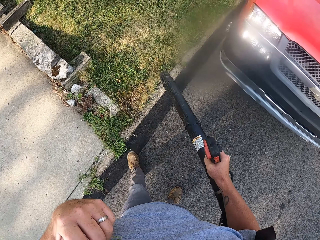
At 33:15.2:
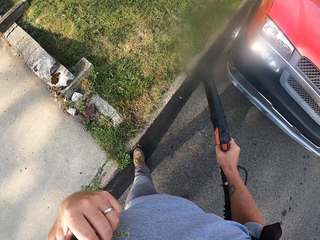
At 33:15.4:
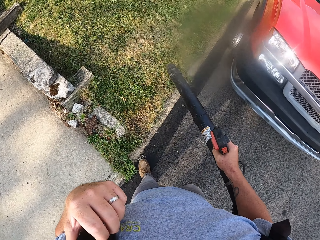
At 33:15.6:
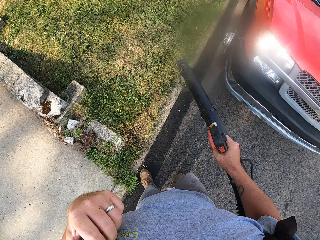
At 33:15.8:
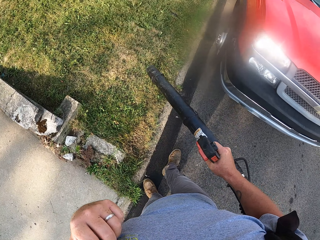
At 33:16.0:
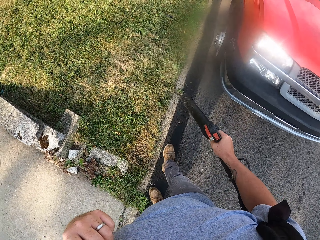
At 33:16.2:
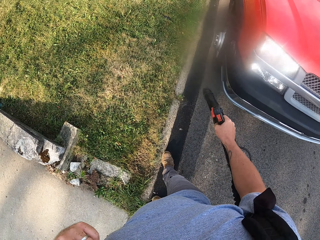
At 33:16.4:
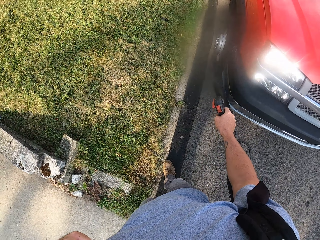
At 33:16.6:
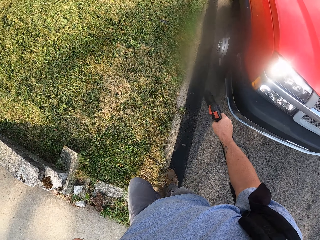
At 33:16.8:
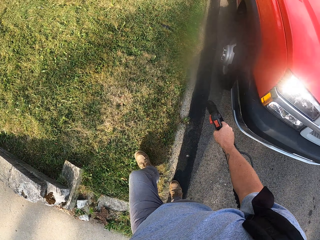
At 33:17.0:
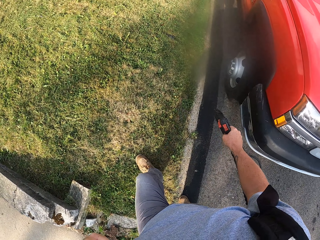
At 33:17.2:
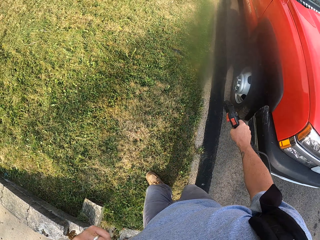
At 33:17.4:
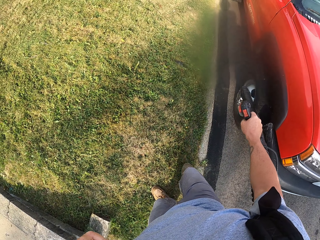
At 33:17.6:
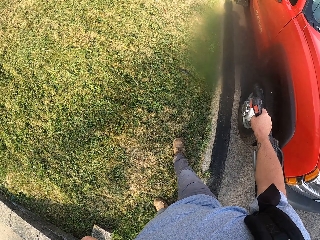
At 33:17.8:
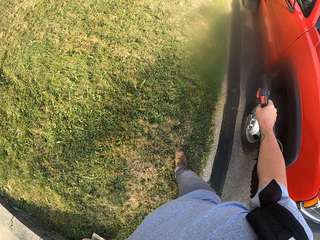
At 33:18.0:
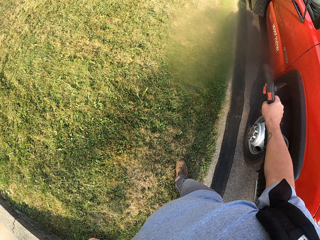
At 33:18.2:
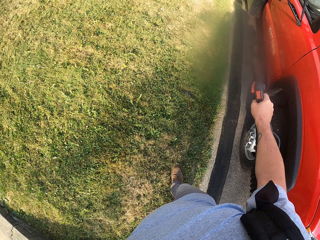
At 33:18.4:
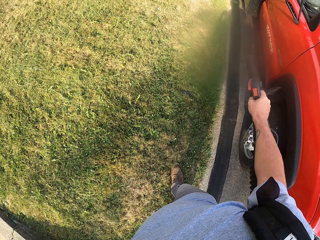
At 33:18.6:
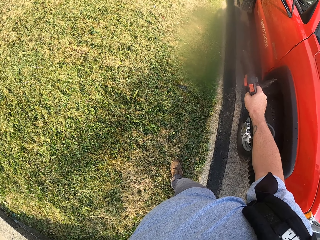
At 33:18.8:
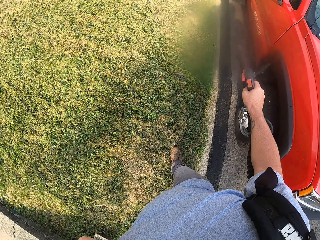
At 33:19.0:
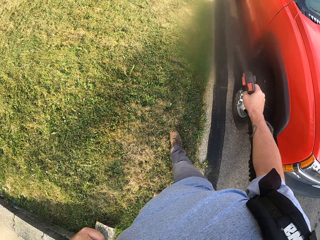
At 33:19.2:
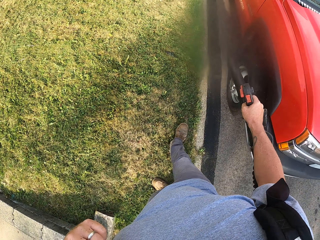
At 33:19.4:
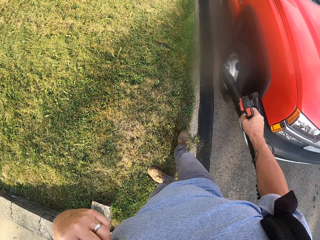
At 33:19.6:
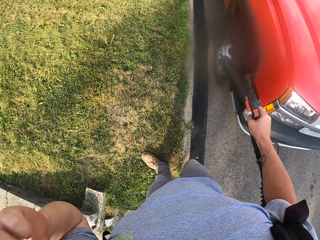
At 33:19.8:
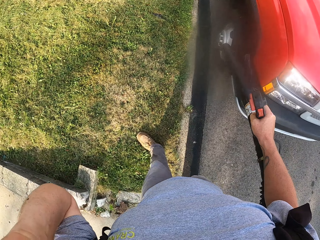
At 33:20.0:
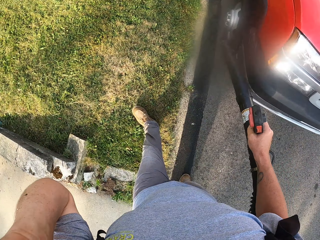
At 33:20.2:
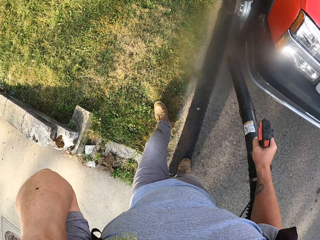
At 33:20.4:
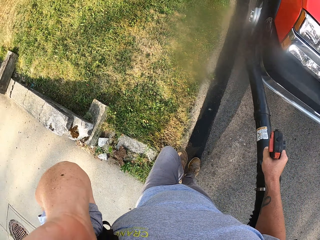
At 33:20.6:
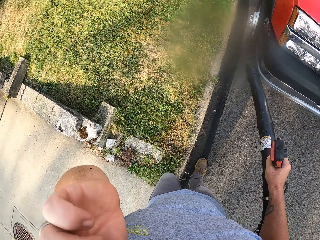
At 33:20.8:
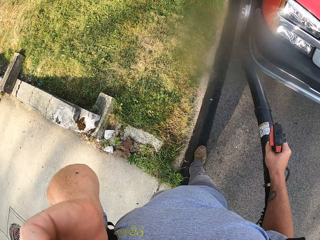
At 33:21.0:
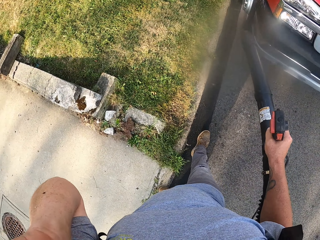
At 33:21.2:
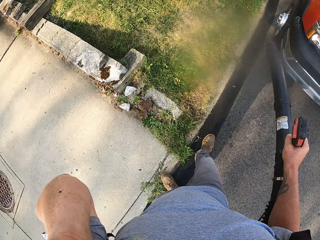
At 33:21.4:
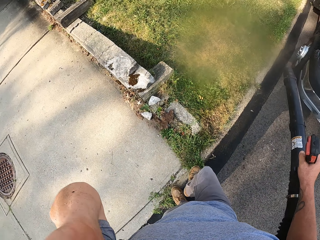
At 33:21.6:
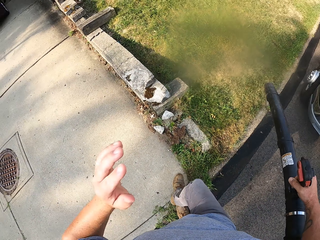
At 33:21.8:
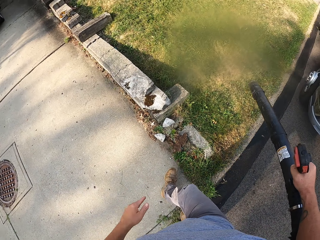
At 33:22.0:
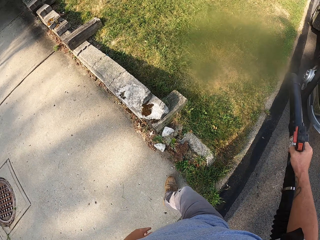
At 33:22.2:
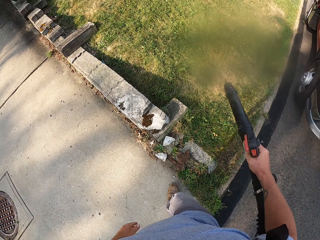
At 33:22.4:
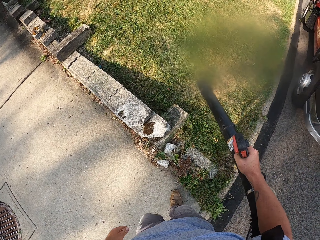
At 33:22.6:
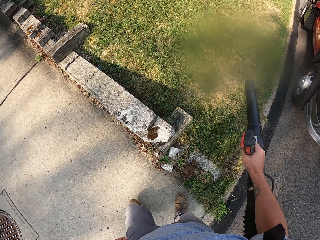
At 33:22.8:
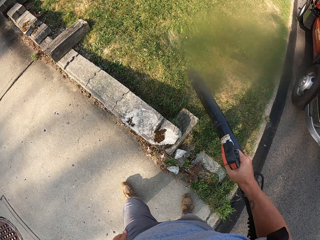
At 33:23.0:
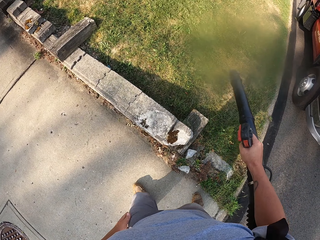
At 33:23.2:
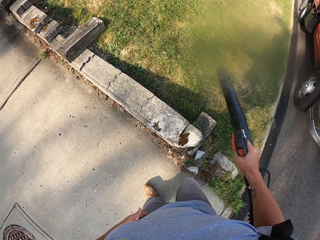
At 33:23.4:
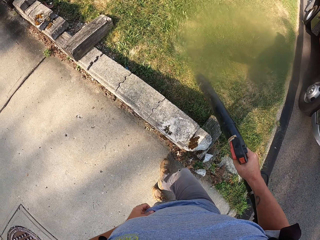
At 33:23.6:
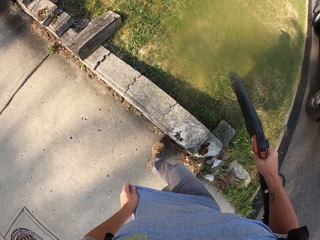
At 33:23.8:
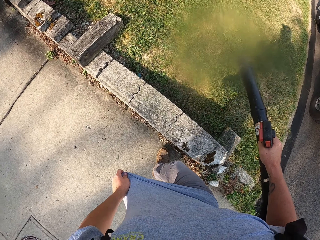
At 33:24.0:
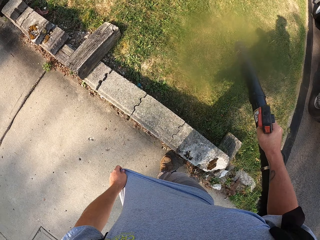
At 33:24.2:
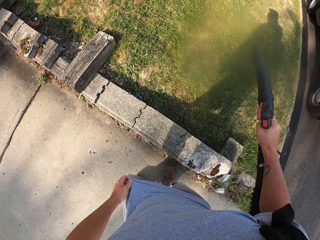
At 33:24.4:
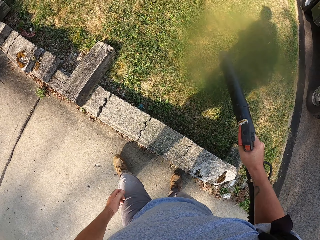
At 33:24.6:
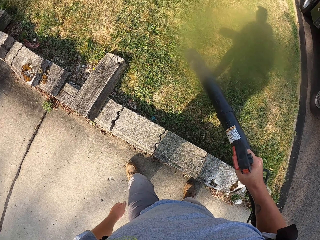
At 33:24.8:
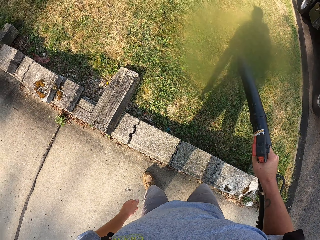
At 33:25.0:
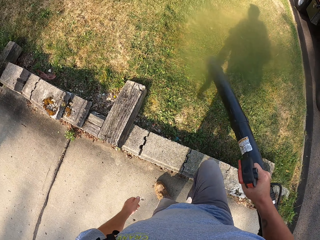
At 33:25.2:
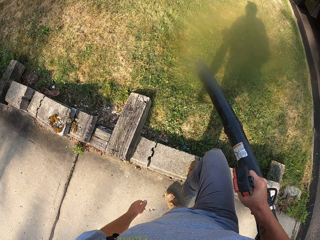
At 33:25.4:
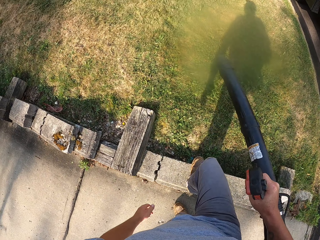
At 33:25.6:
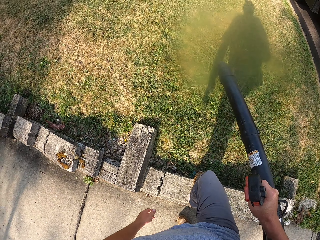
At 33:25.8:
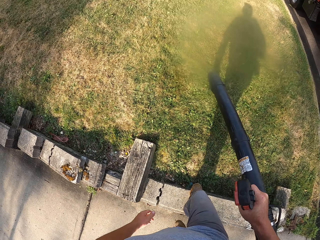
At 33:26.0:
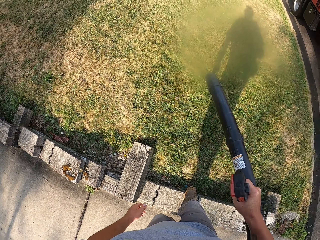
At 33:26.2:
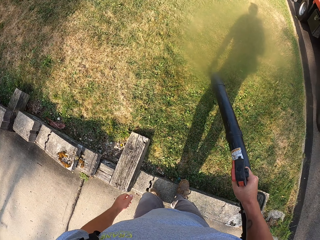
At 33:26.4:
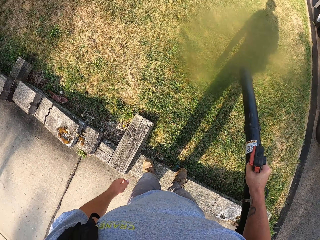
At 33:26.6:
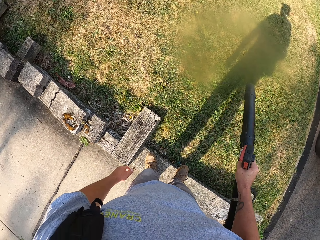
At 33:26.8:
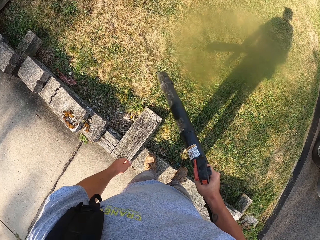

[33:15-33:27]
The camera wearer blows the garden.

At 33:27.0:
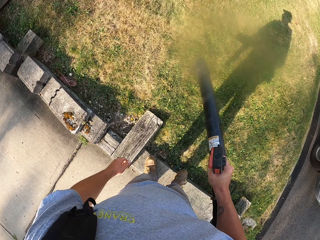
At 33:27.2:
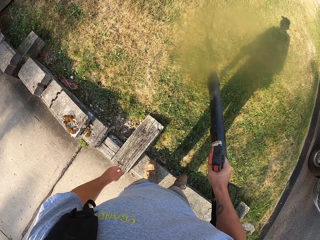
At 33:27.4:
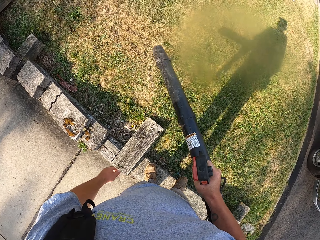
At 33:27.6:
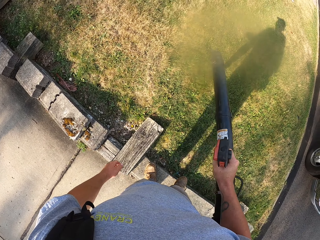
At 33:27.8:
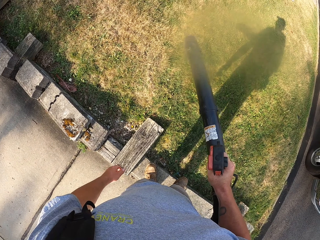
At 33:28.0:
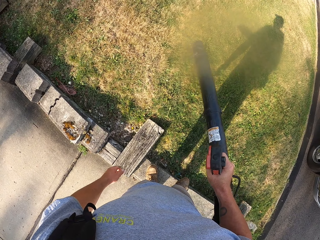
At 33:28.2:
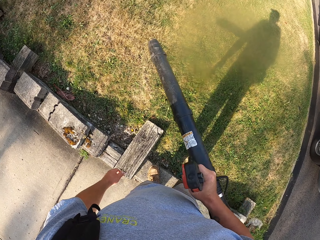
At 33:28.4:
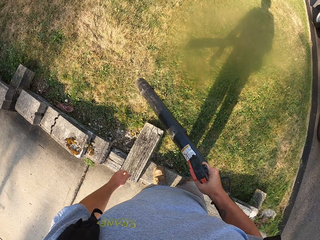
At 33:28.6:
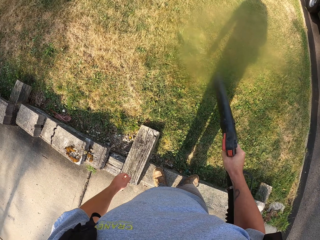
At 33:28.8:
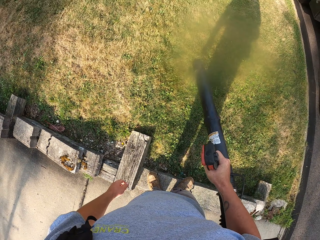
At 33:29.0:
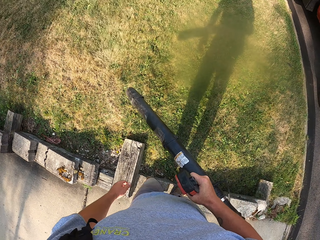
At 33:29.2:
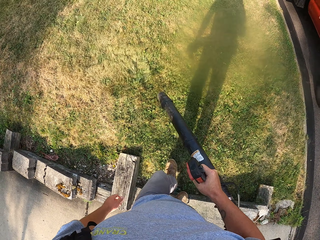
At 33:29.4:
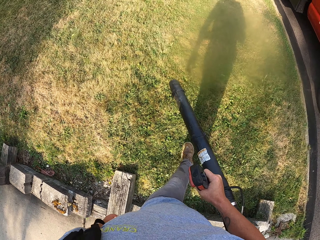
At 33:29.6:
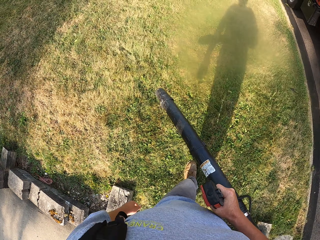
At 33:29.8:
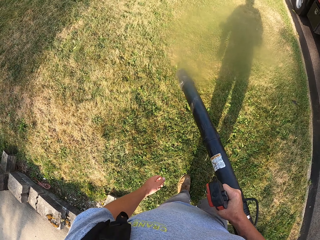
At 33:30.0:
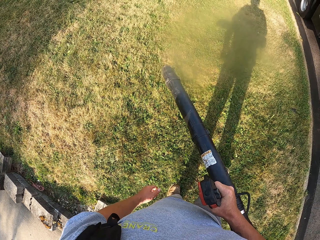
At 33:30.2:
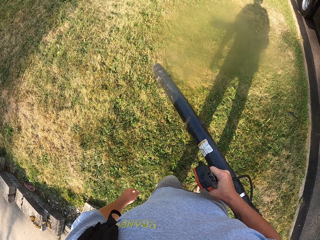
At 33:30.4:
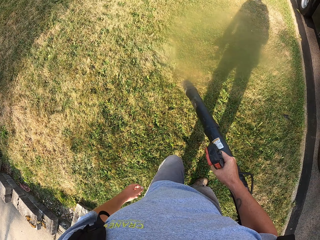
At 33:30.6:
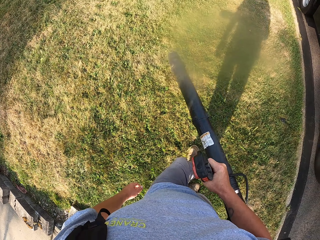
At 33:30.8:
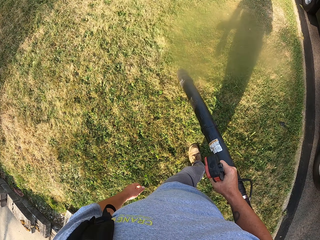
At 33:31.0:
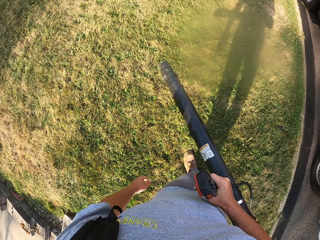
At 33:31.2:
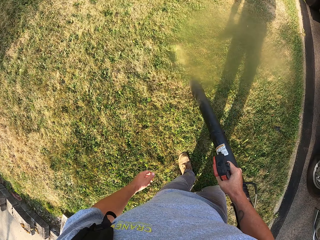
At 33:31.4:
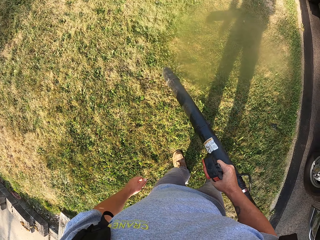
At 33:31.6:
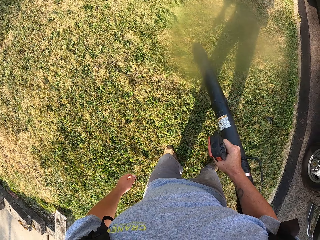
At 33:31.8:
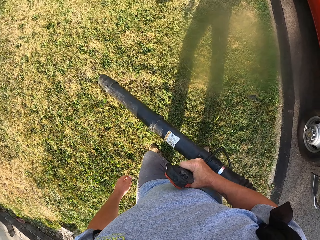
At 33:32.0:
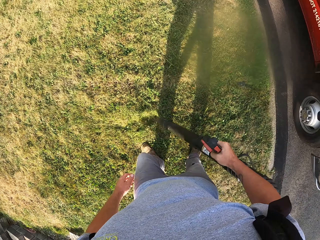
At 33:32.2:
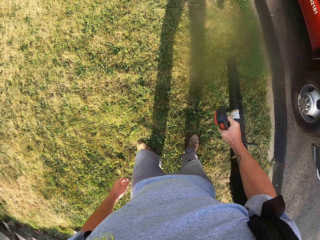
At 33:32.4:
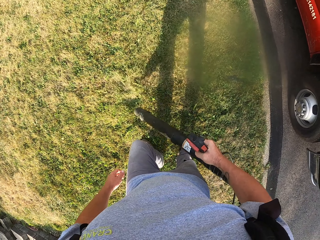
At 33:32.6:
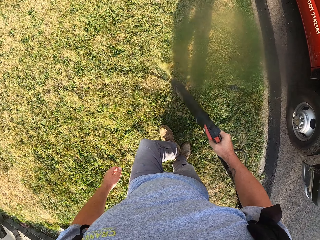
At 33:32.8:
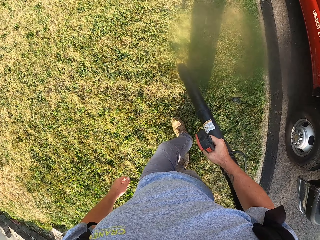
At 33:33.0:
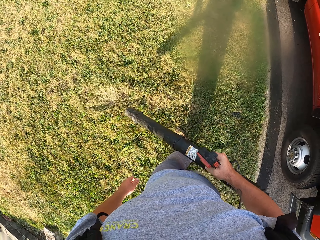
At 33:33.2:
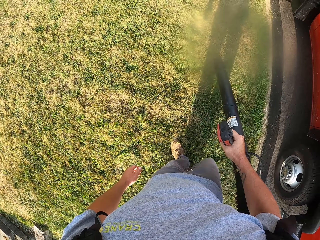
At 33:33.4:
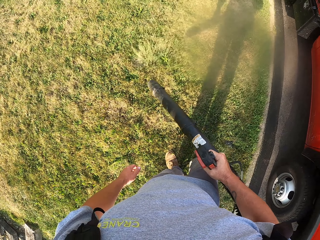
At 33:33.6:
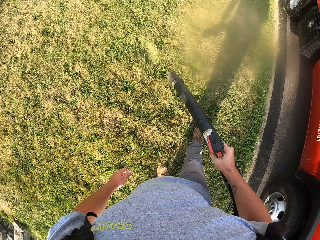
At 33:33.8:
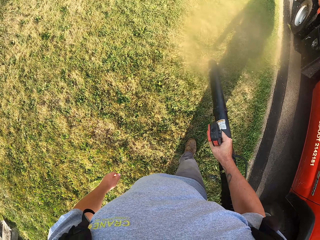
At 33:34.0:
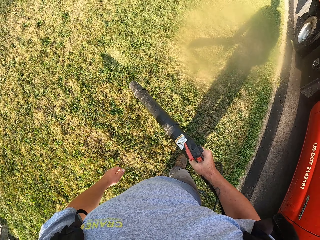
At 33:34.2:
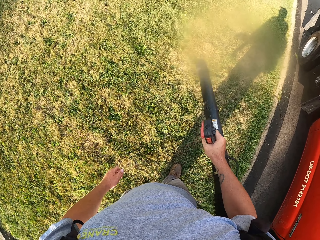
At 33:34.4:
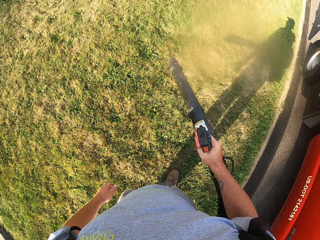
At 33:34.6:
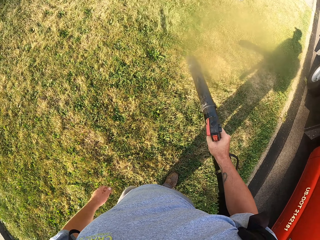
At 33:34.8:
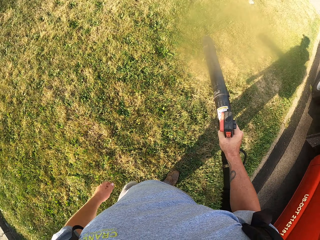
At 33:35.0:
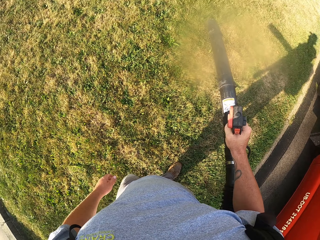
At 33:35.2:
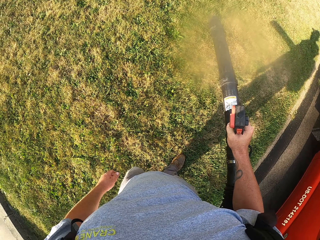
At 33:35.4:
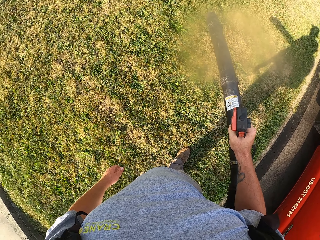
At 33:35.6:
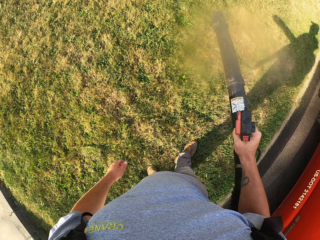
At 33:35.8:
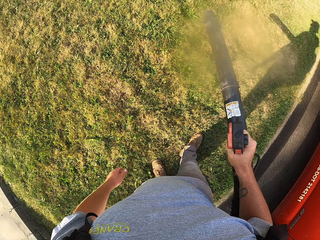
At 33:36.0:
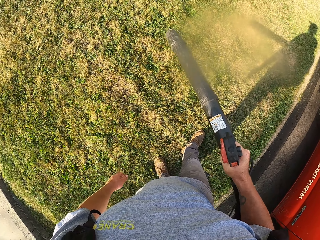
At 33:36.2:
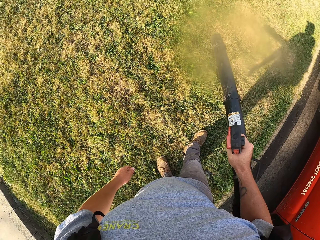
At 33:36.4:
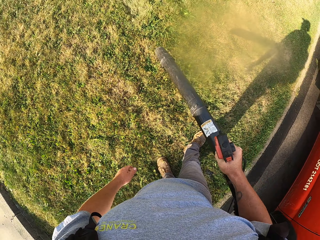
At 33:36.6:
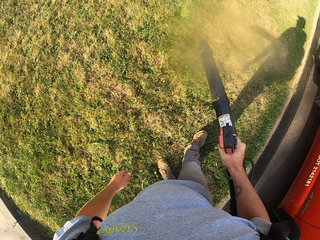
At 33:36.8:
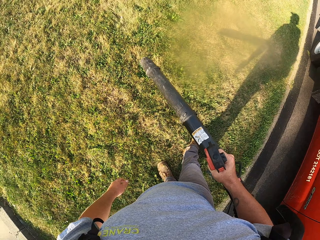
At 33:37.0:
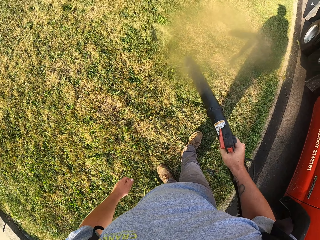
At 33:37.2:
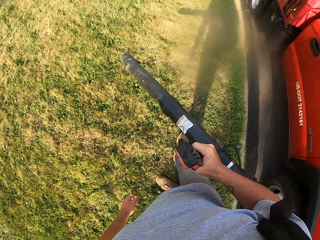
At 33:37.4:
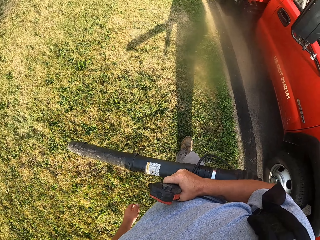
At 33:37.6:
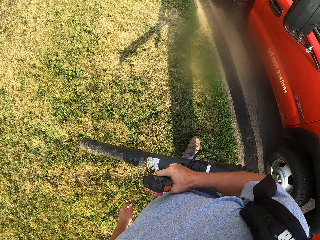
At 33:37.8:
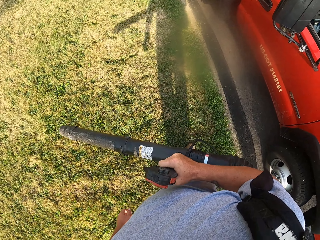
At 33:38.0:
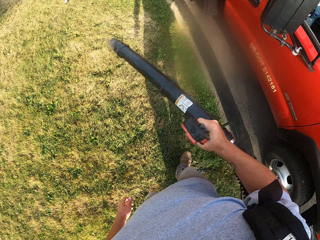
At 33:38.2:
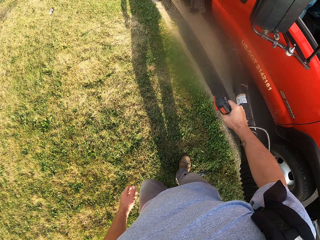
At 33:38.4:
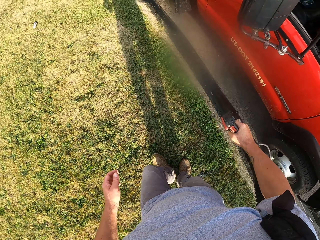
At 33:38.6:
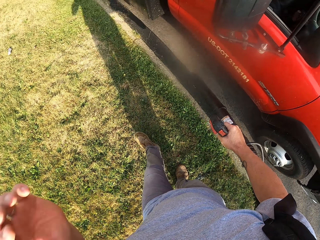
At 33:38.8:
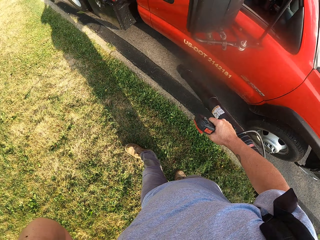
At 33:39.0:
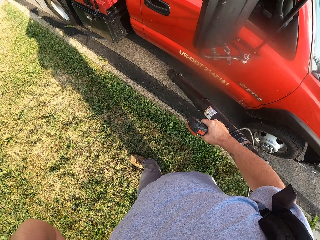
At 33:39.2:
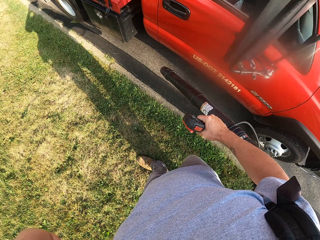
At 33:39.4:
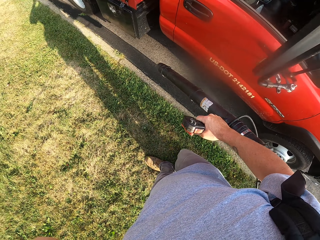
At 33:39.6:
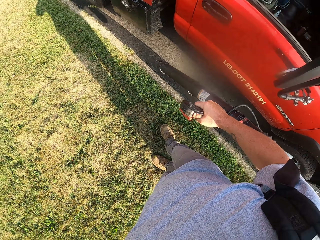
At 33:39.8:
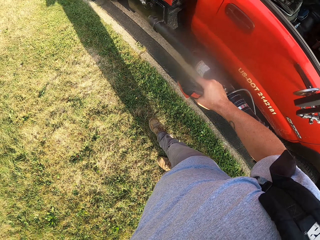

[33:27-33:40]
The camera wearer blows the road.
